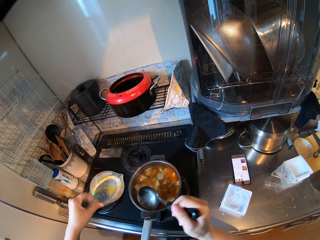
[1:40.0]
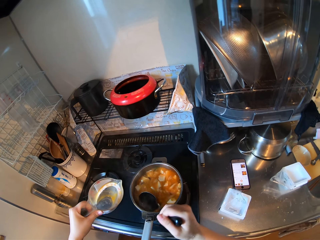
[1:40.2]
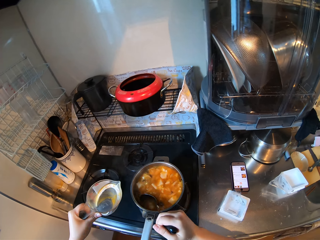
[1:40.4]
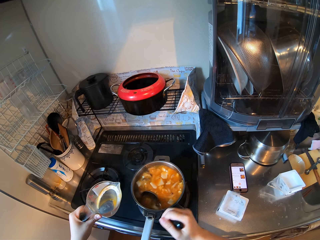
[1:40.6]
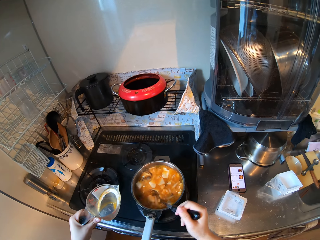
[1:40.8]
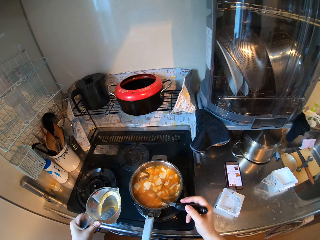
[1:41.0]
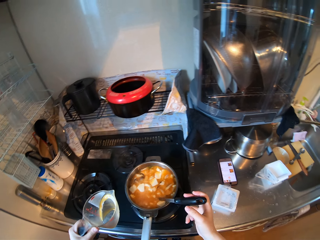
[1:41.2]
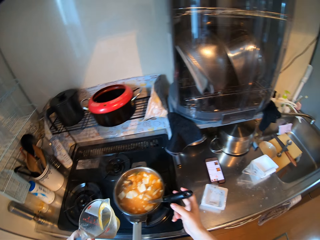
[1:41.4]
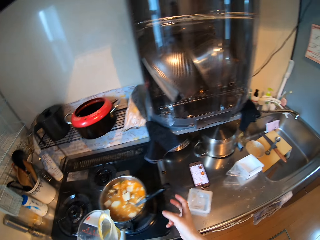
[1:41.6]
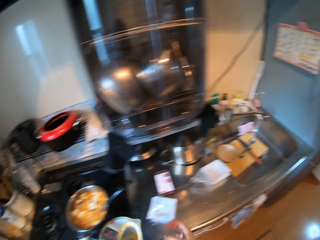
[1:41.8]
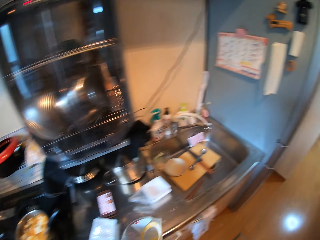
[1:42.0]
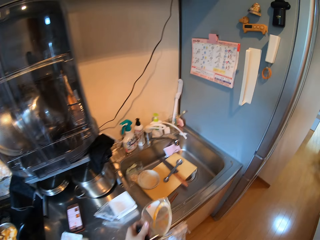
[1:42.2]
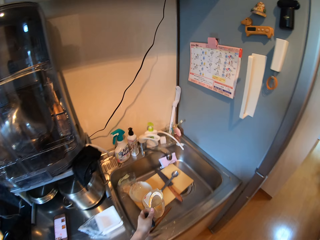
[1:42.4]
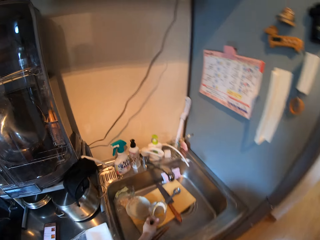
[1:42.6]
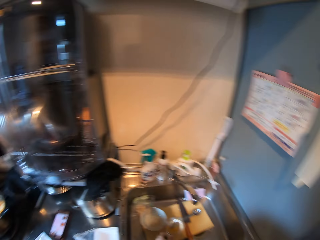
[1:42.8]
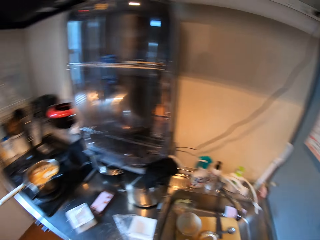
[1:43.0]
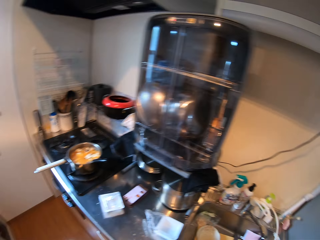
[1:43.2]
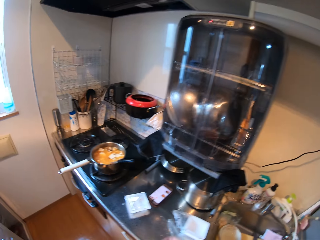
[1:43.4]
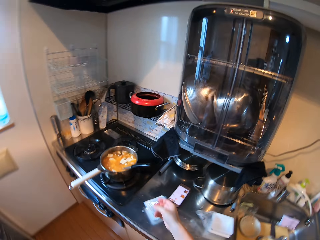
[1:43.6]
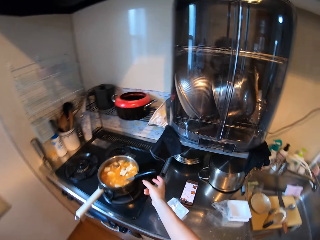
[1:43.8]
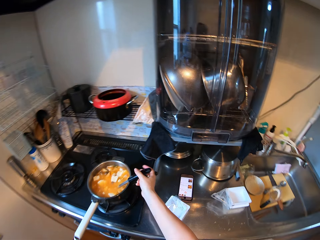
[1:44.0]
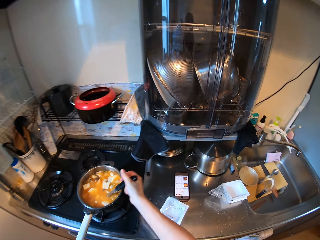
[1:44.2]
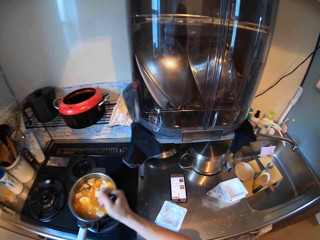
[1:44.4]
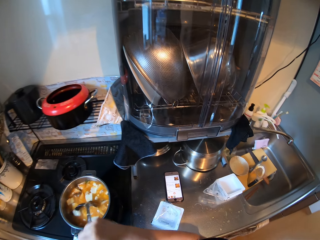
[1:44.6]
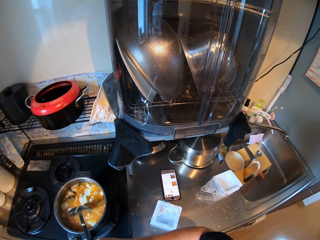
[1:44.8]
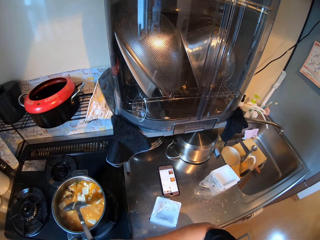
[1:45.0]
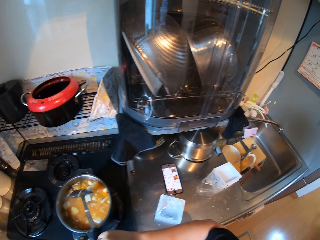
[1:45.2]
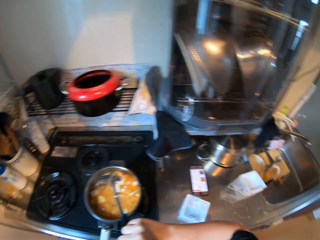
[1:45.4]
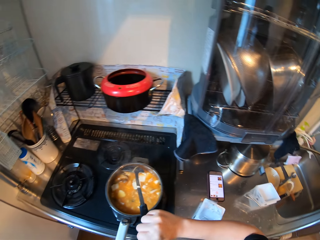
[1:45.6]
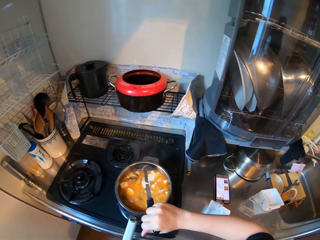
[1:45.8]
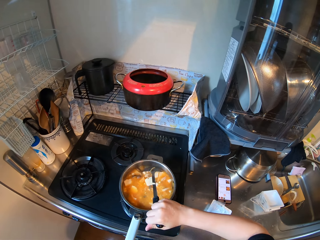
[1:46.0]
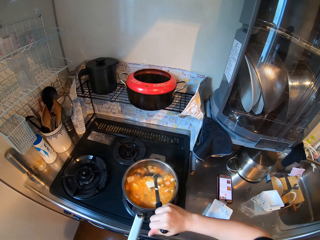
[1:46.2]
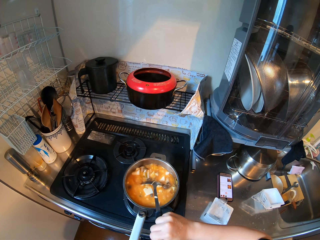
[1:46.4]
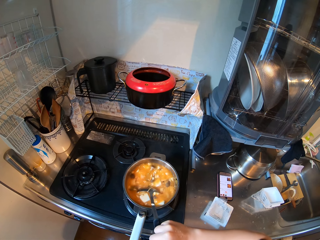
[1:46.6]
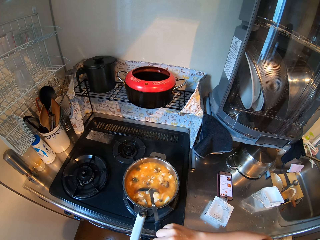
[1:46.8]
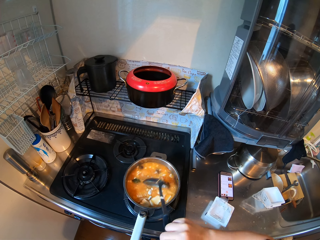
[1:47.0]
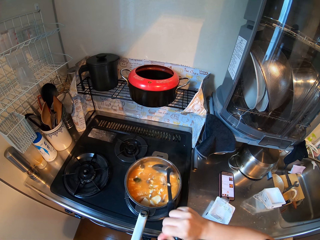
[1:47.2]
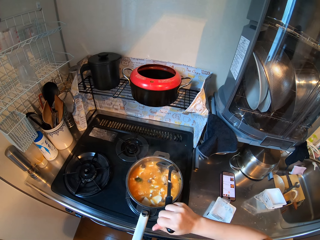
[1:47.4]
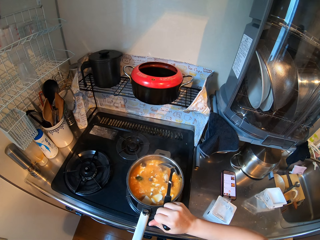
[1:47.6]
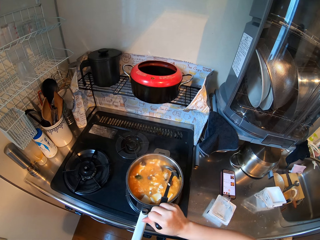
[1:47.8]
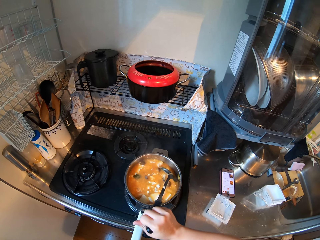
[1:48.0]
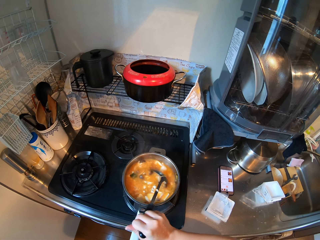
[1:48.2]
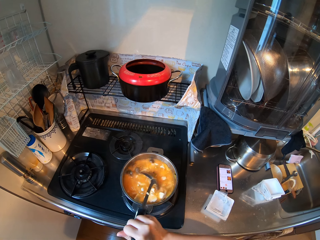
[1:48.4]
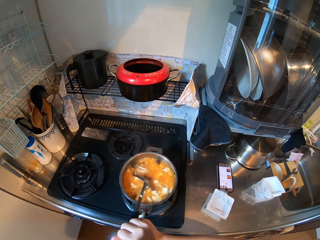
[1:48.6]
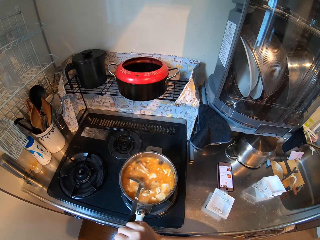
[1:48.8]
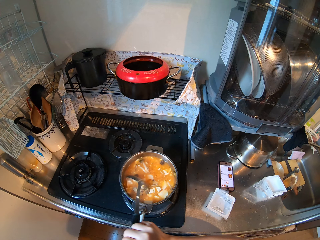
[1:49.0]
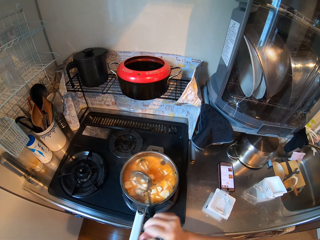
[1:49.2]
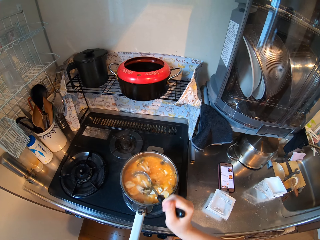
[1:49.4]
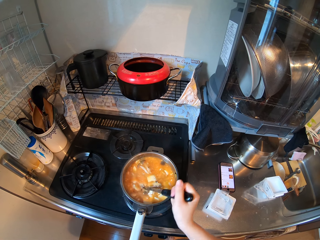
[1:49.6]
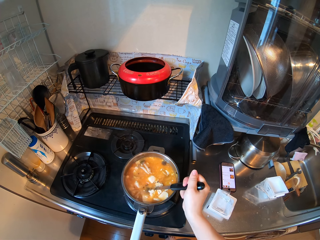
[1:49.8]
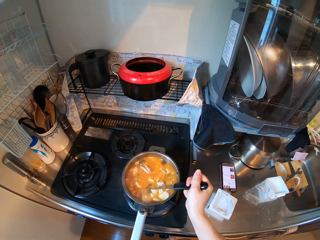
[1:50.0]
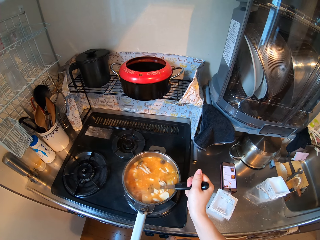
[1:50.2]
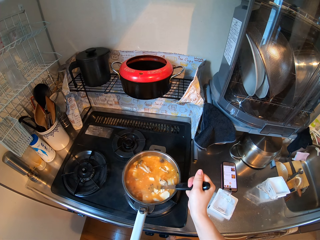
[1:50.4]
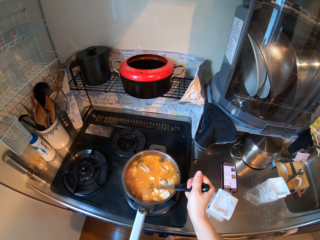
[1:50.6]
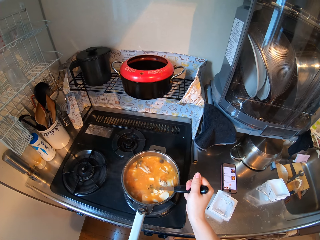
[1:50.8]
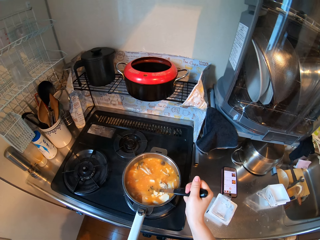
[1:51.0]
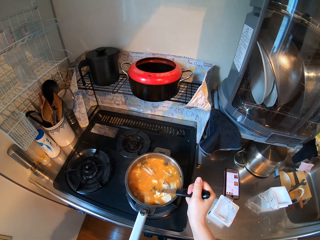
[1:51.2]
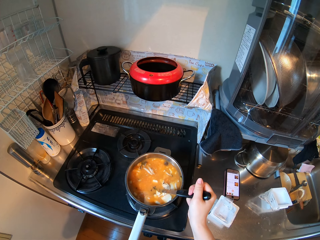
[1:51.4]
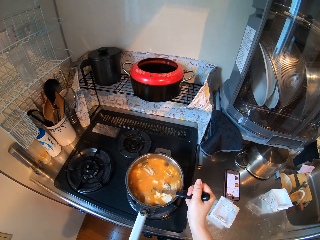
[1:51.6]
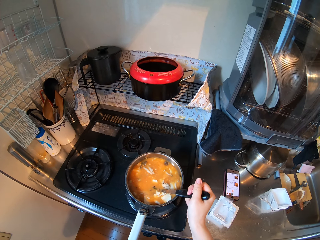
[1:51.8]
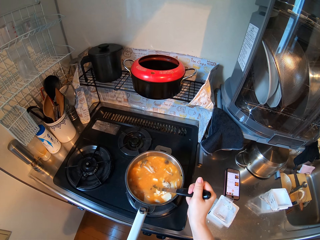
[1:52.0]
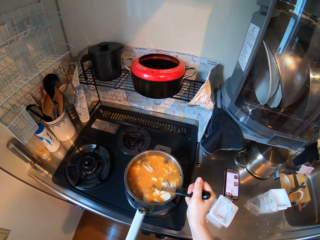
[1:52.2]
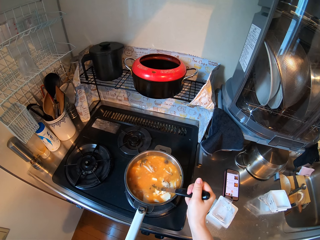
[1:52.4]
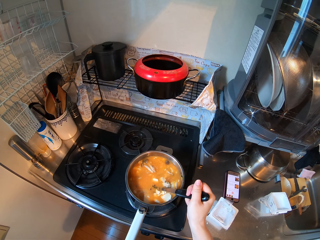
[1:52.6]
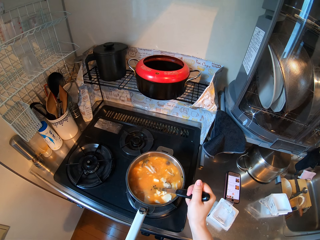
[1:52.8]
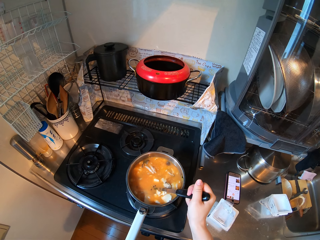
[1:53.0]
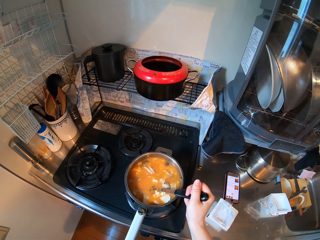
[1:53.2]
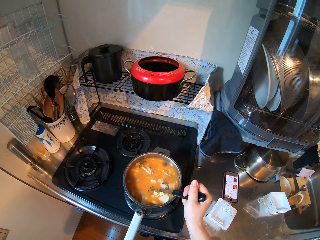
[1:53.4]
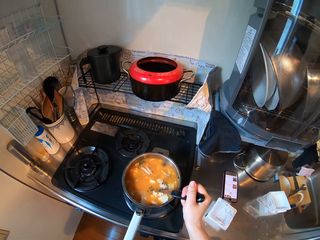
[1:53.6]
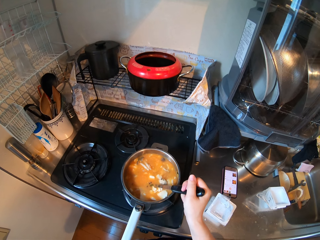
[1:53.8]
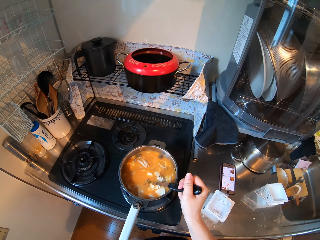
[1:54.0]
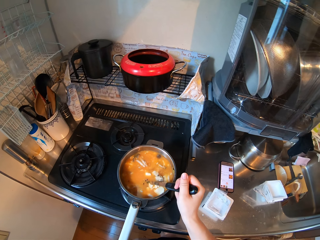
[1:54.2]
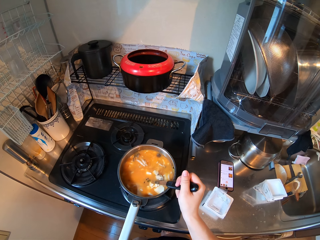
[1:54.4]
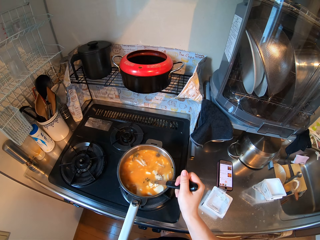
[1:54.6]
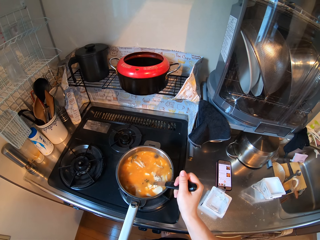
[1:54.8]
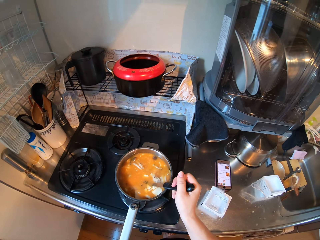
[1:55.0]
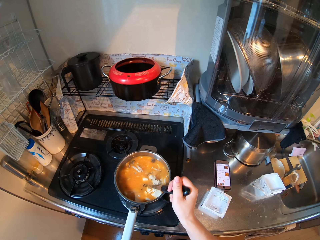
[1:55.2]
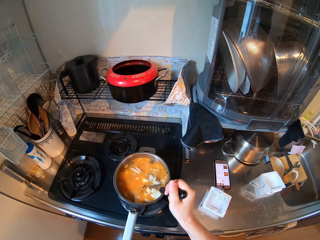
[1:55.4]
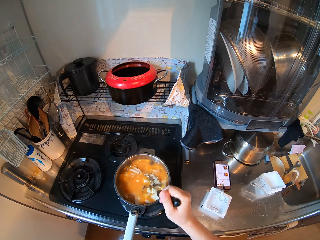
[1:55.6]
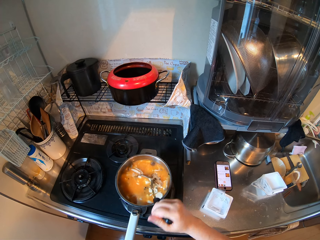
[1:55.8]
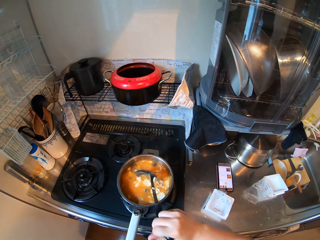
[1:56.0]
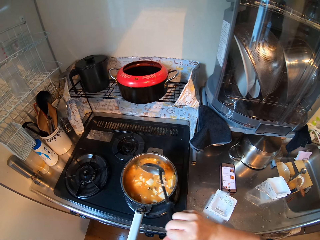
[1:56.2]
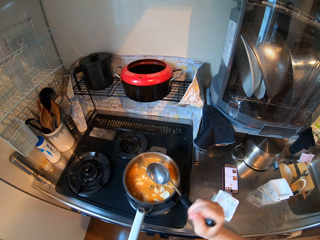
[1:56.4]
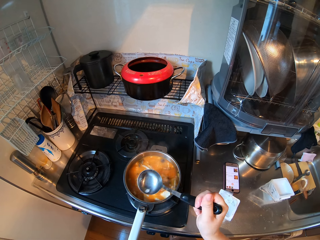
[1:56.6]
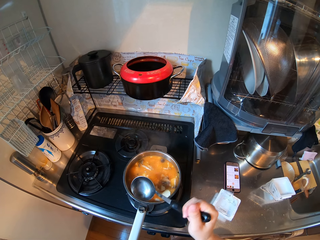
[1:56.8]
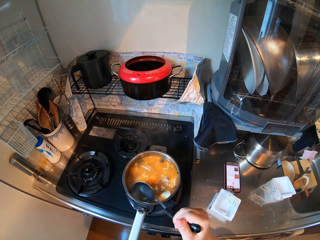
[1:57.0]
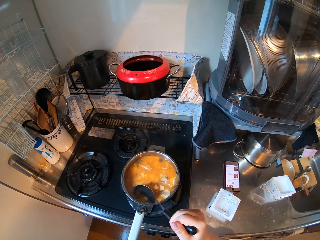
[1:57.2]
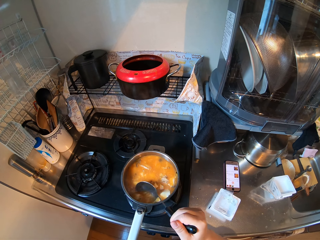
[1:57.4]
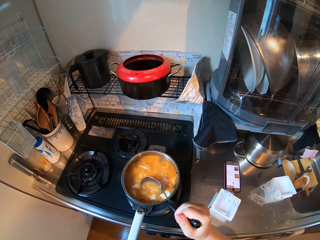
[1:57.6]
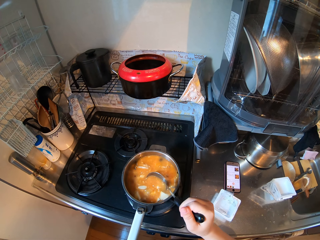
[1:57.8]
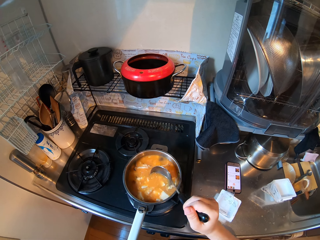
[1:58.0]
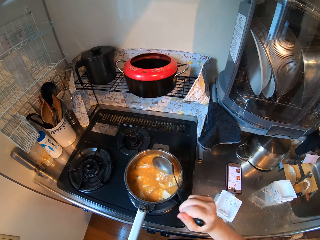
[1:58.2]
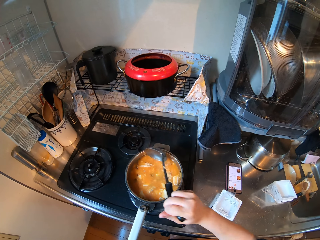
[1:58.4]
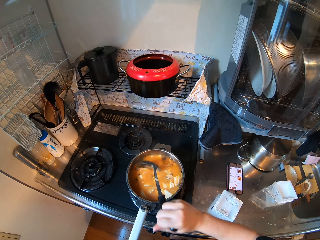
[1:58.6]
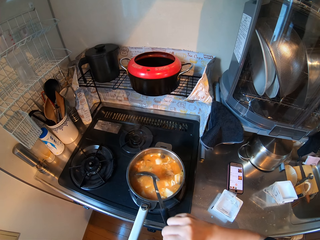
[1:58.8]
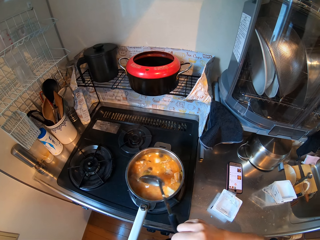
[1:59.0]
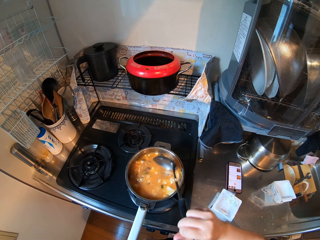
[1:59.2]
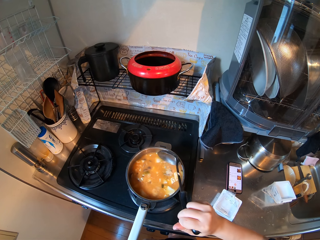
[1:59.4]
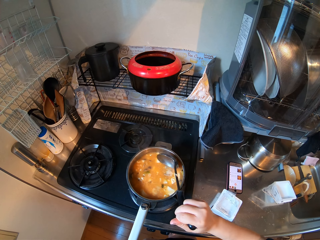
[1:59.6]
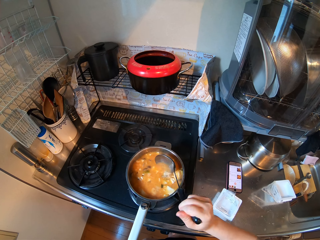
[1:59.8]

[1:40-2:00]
The camera wearer stirs the stew. They drop the spoon inside the soup in the pot. They remove hands from the large spoon. They drop the measuring cup inside the kitchen basin sink. They hold the large spoon. They stir the soup inside the pot. They hold the large spoon. They stir the stew. They hold the large spoon. They stir the stew. They hold the large spoon. They stir the stew. They hold the large spoon. They hold the large spoon again.

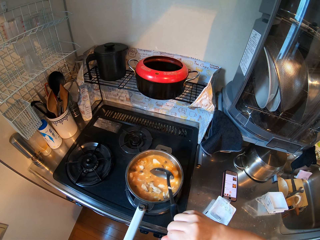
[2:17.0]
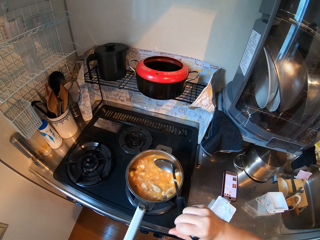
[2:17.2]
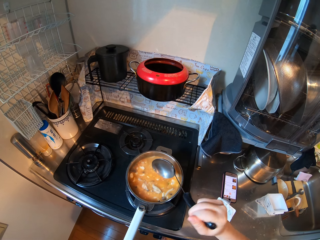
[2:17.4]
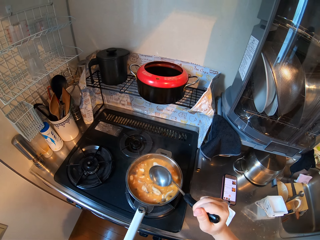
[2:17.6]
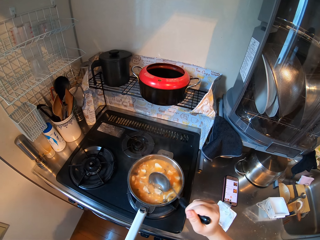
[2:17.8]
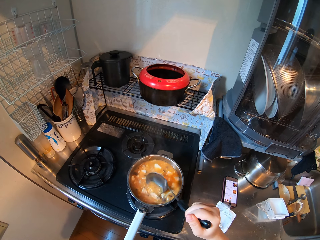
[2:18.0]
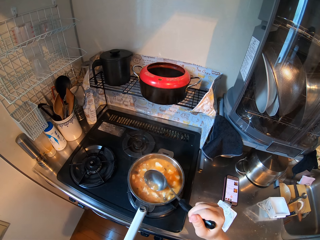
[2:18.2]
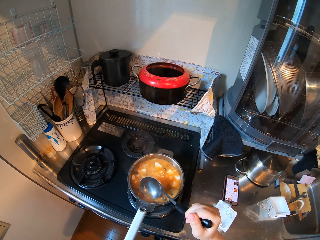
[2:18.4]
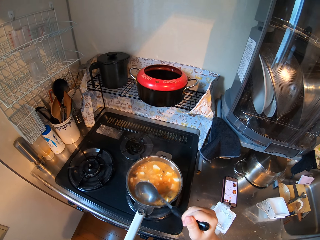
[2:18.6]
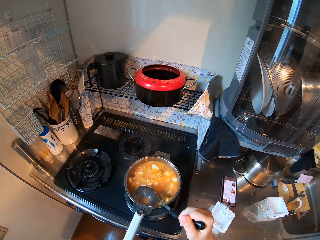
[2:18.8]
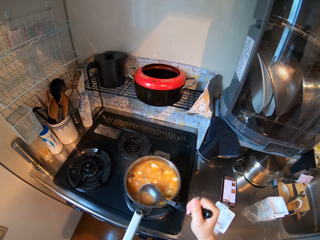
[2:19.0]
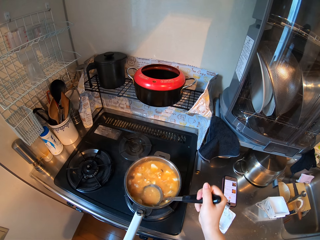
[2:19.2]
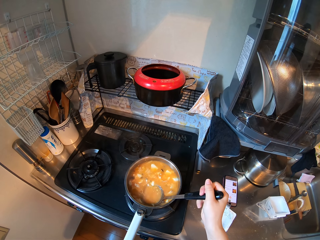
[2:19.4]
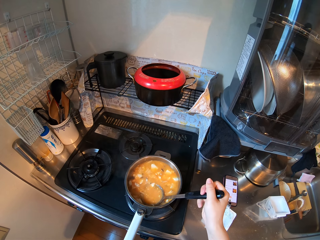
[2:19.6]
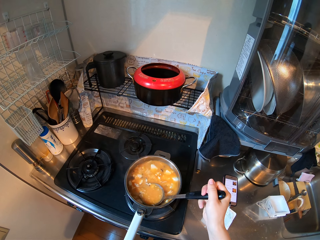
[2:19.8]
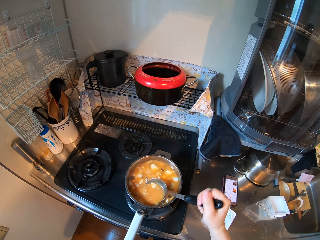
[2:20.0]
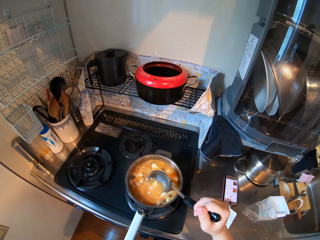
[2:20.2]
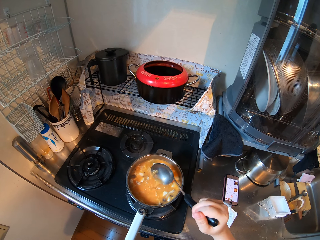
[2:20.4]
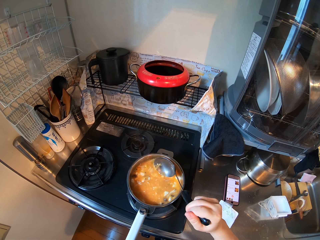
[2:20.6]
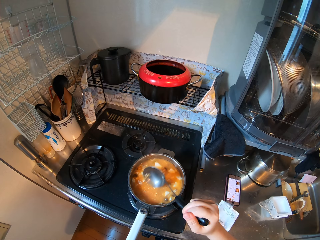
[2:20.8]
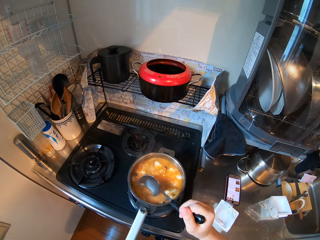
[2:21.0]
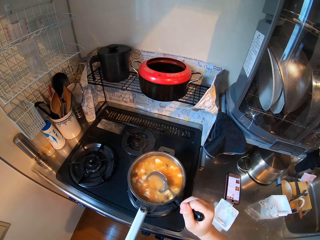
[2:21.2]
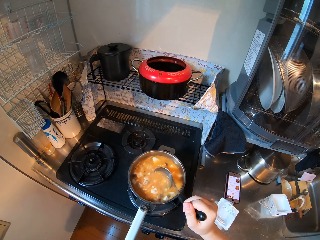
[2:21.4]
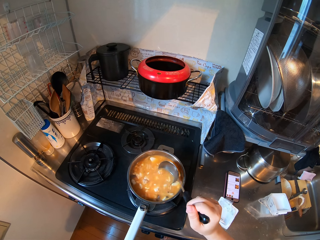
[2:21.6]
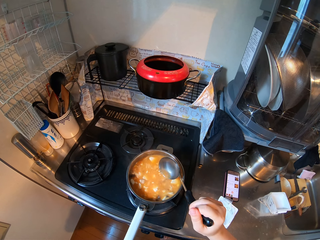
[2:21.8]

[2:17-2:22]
The camera wearer holds a large spoon. They stir the stew.
